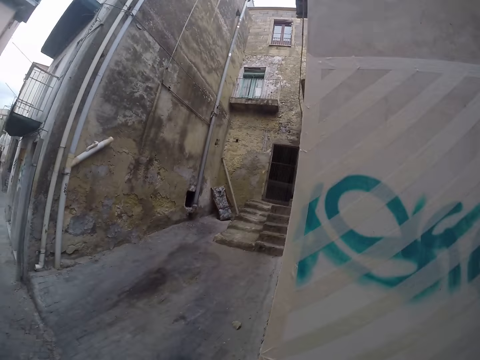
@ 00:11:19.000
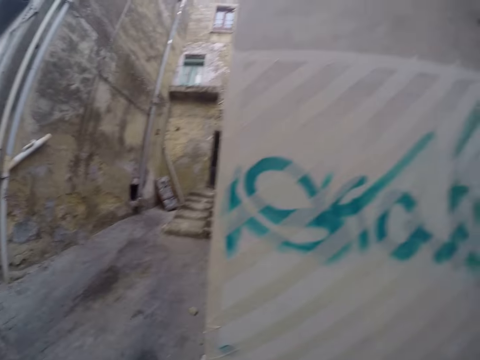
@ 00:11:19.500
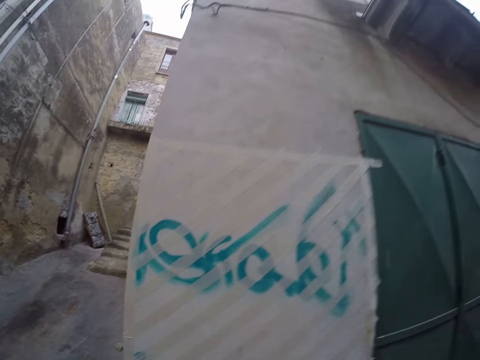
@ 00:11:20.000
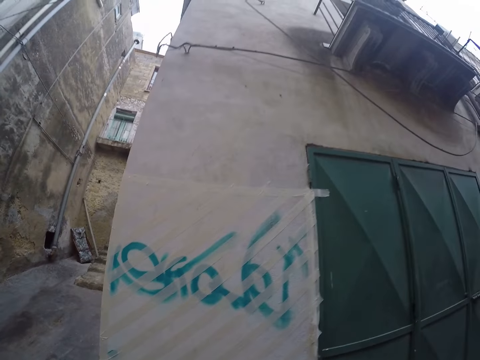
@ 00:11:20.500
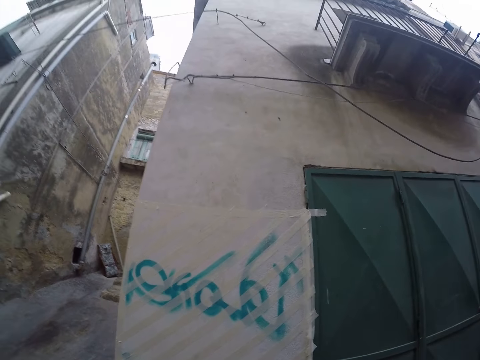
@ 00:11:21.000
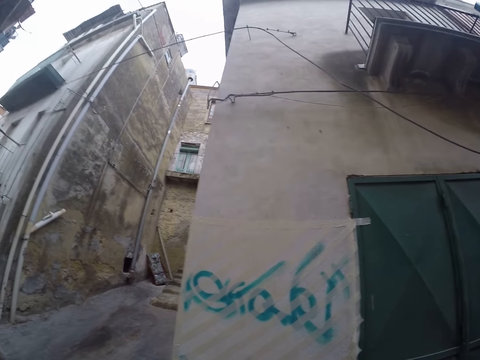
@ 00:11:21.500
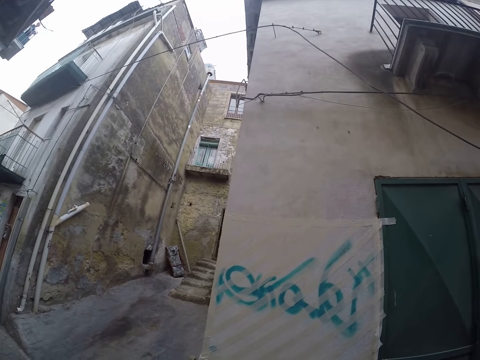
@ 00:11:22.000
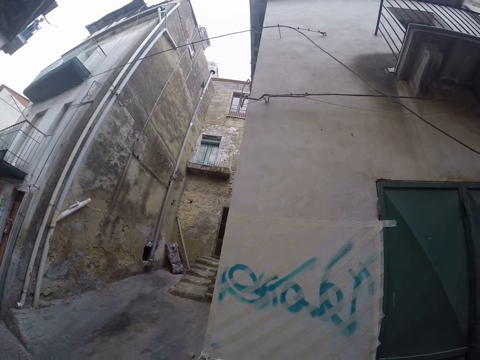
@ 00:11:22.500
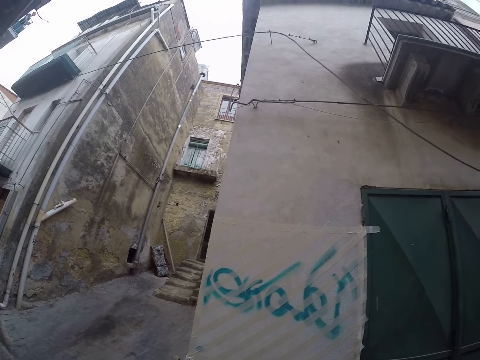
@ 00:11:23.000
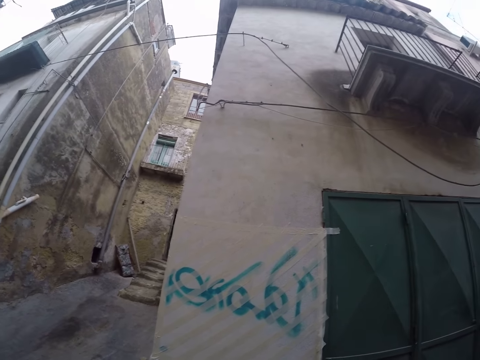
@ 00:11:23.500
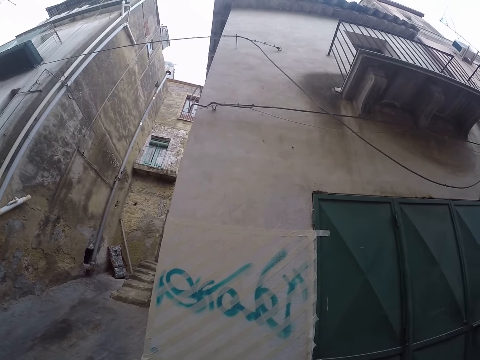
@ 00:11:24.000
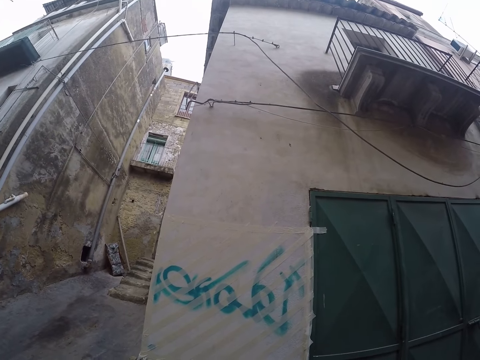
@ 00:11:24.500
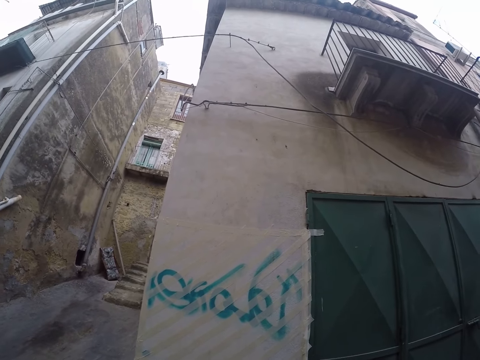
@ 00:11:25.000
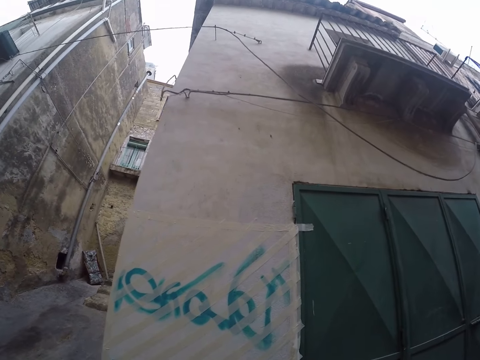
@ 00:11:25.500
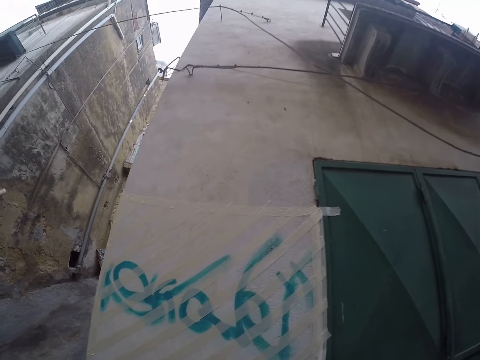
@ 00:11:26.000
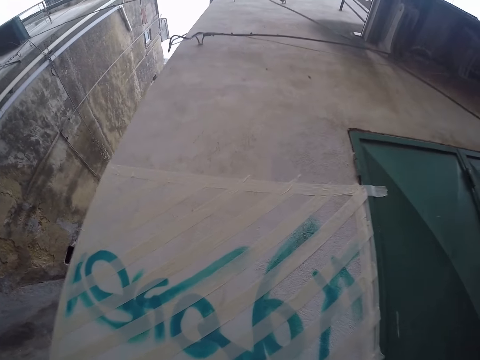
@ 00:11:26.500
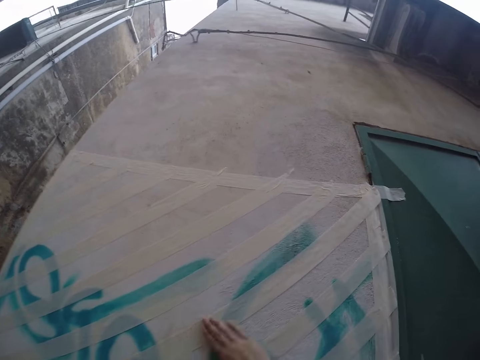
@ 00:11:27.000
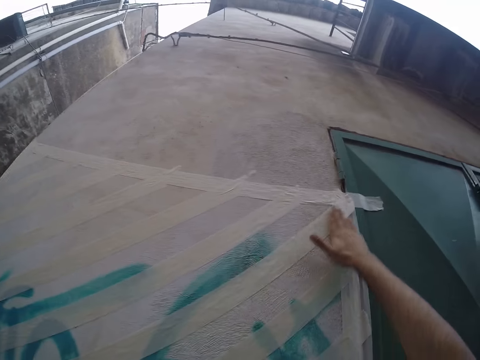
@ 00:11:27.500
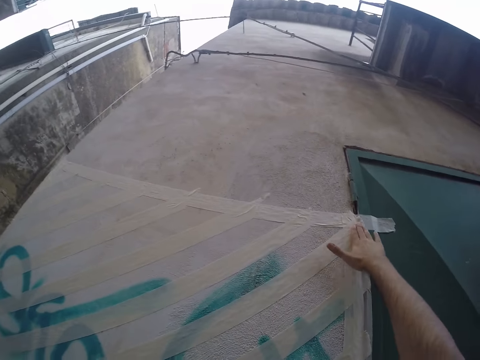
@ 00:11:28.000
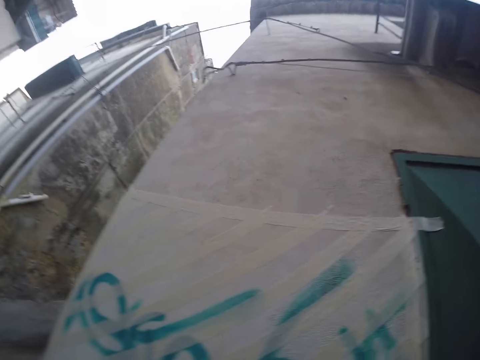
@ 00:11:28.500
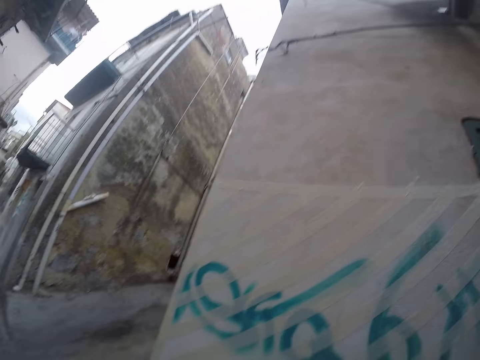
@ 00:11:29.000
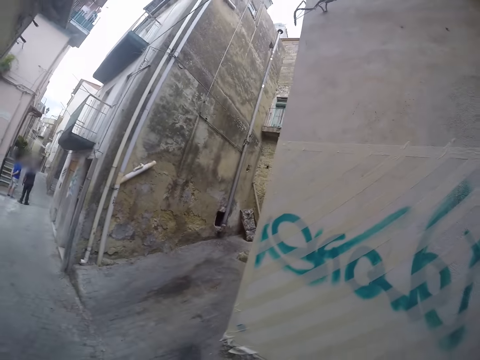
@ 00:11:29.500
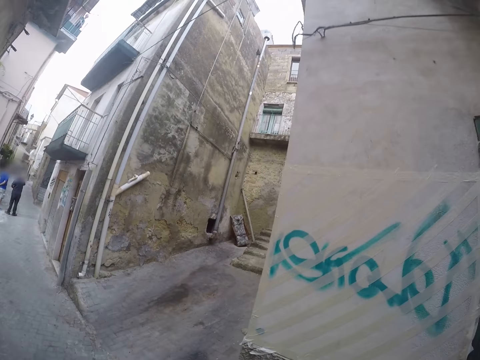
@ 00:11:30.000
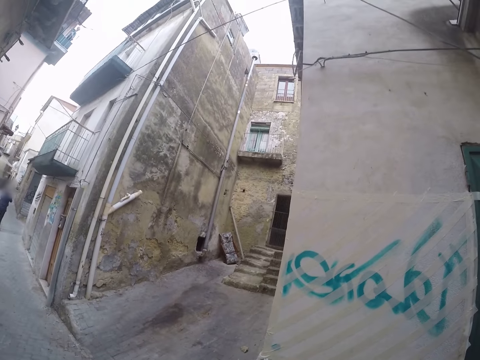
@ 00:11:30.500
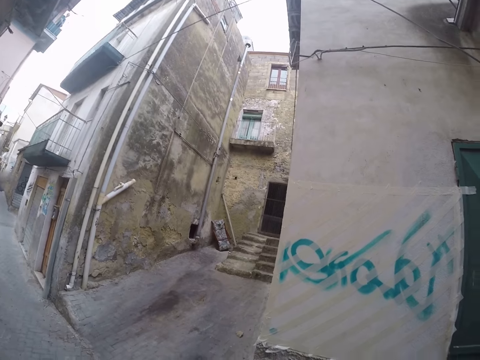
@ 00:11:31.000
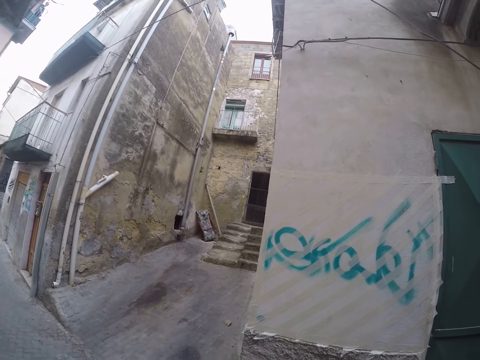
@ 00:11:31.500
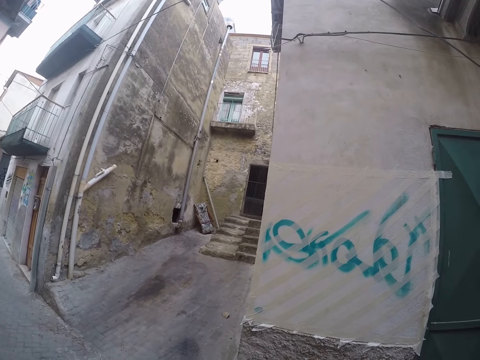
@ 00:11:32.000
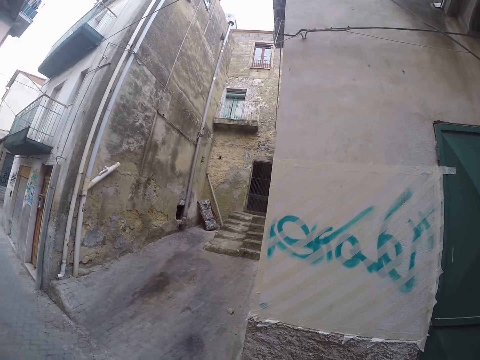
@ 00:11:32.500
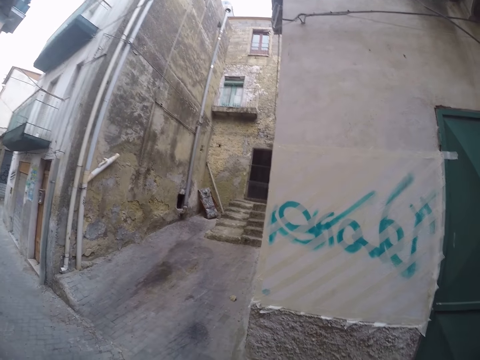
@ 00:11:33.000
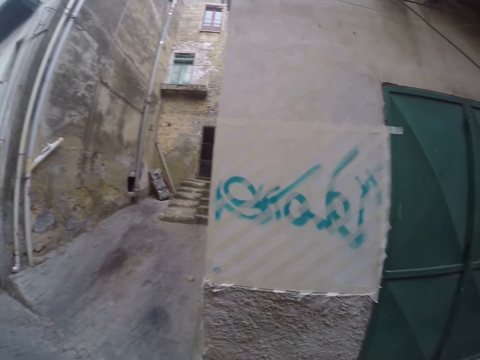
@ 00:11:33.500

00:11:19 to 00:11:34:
The camera wearer inspects the wall. They straighten a tape on the wall with both hands. They stick a cellotape on the wall. They inspect the wall.

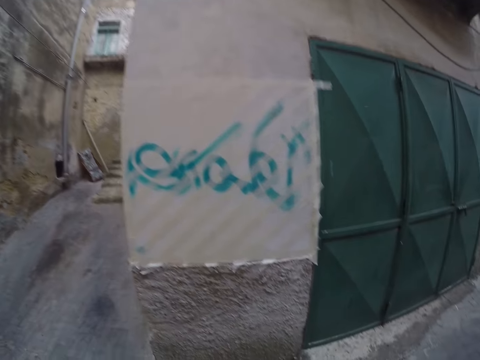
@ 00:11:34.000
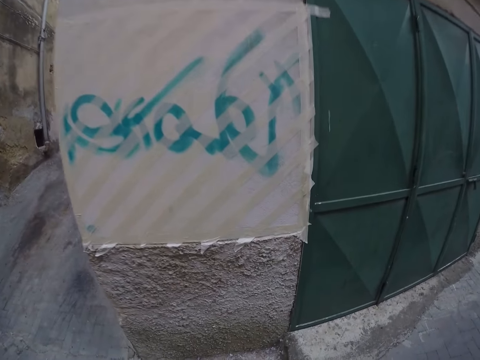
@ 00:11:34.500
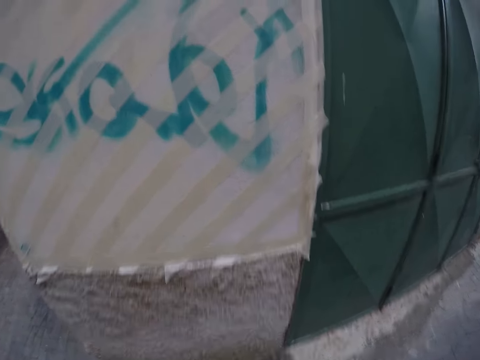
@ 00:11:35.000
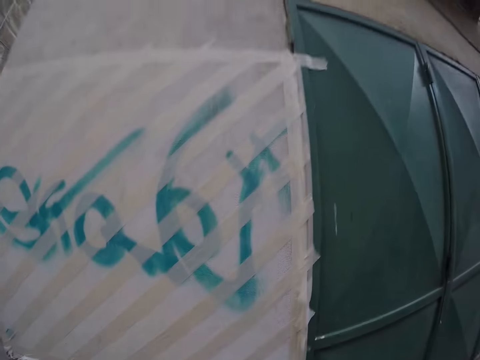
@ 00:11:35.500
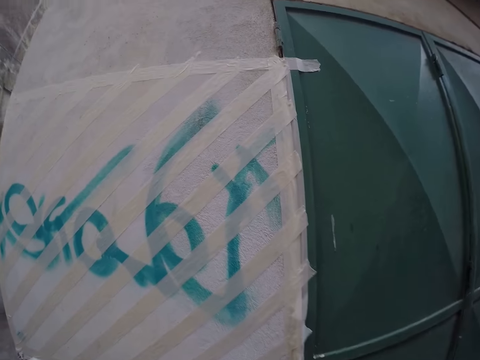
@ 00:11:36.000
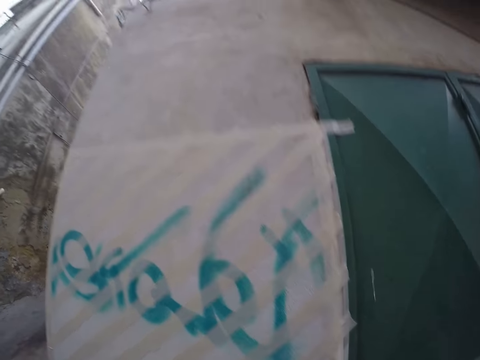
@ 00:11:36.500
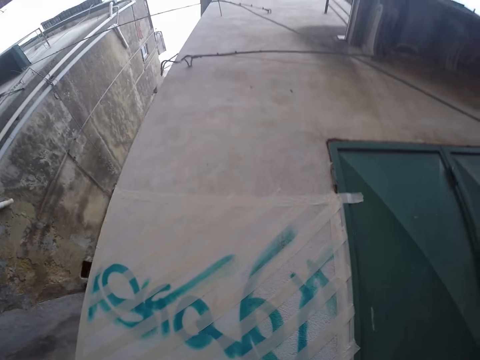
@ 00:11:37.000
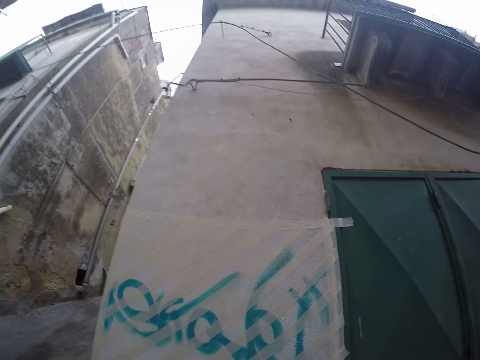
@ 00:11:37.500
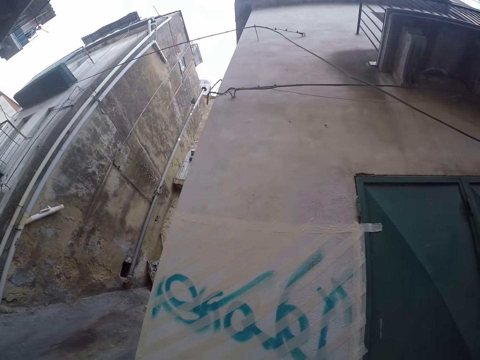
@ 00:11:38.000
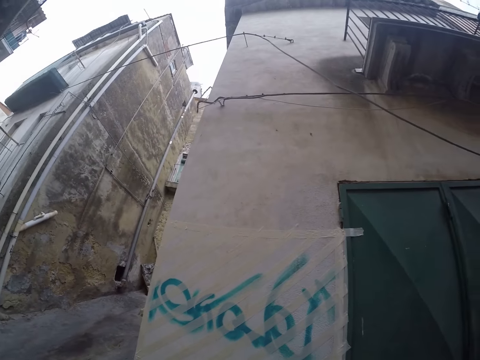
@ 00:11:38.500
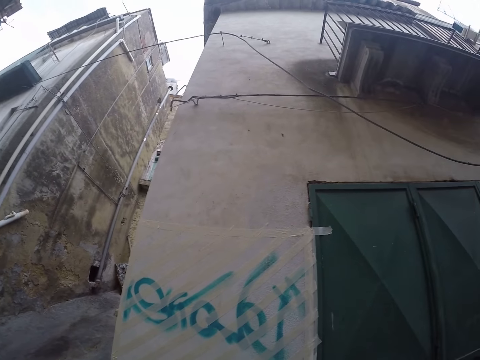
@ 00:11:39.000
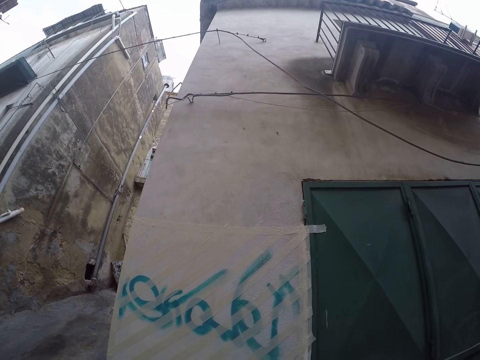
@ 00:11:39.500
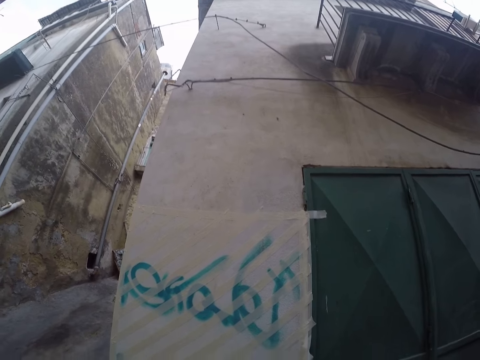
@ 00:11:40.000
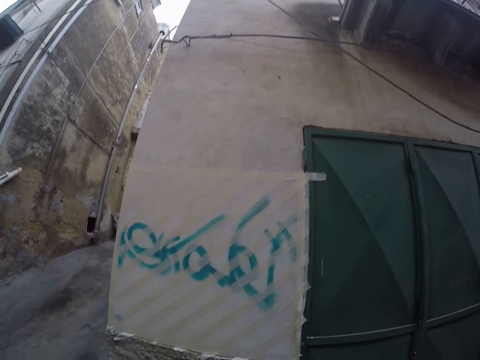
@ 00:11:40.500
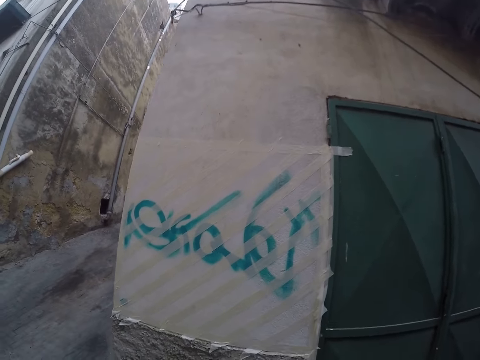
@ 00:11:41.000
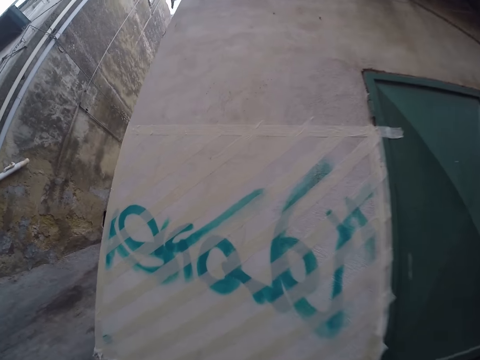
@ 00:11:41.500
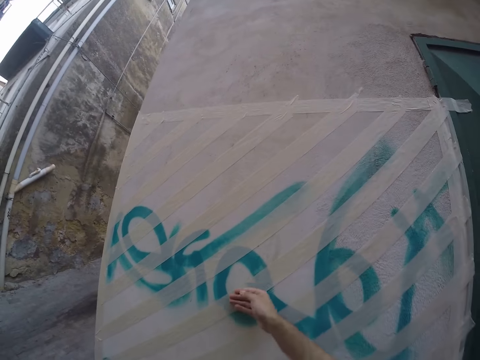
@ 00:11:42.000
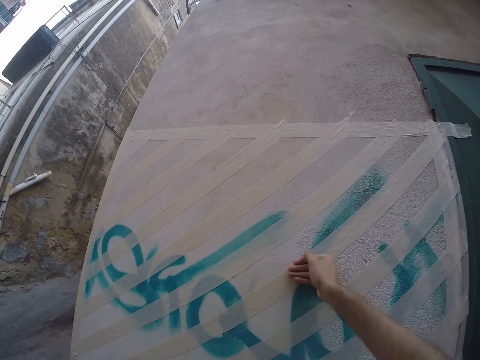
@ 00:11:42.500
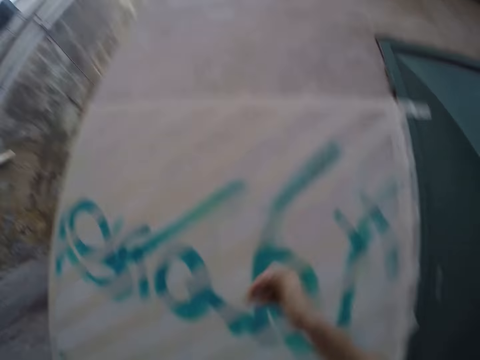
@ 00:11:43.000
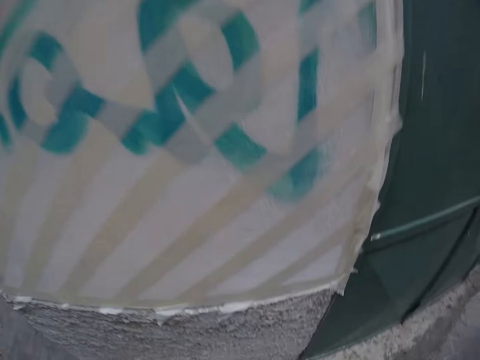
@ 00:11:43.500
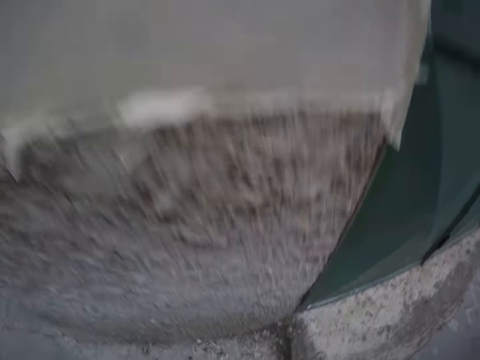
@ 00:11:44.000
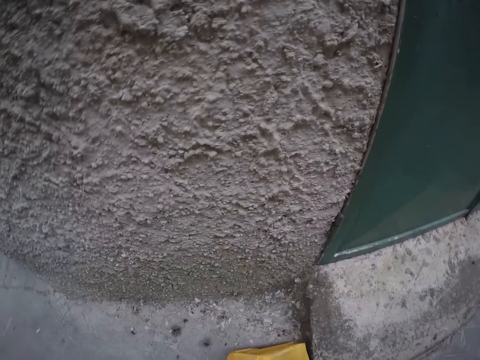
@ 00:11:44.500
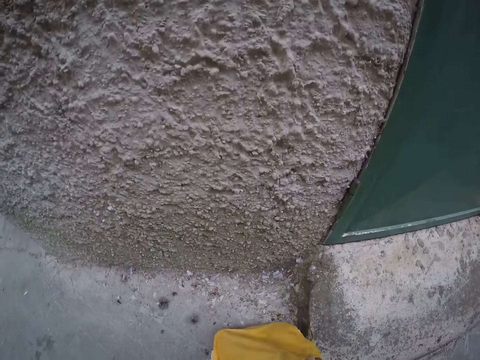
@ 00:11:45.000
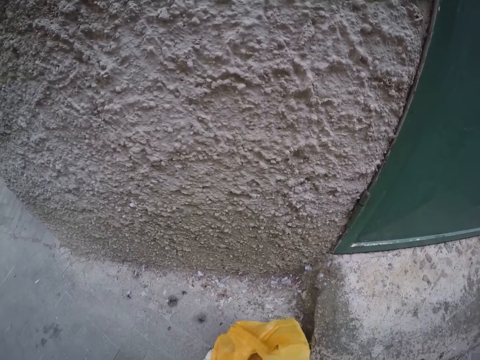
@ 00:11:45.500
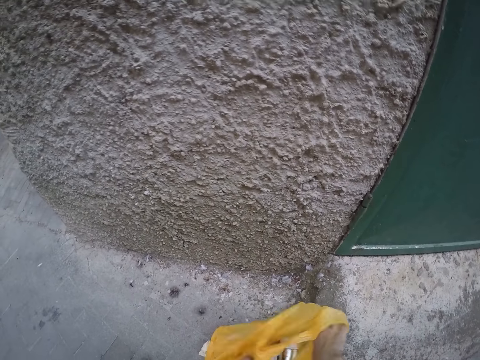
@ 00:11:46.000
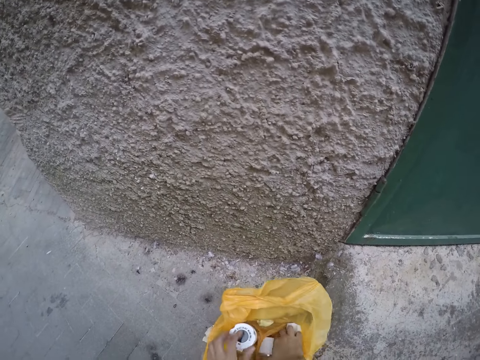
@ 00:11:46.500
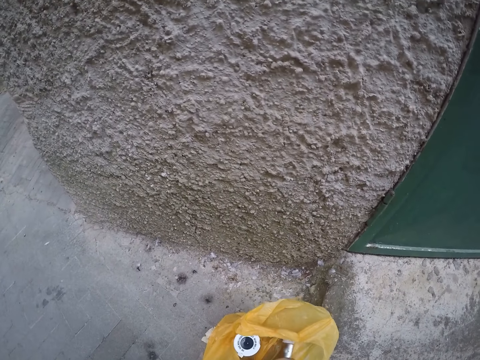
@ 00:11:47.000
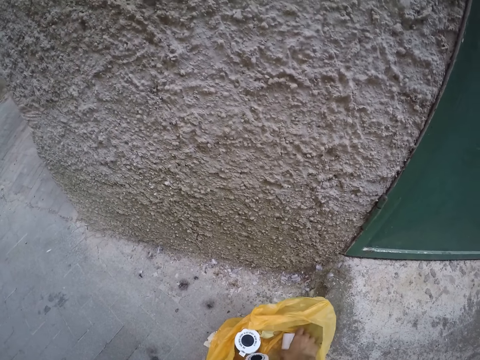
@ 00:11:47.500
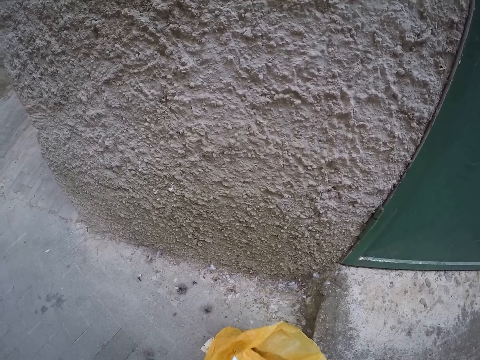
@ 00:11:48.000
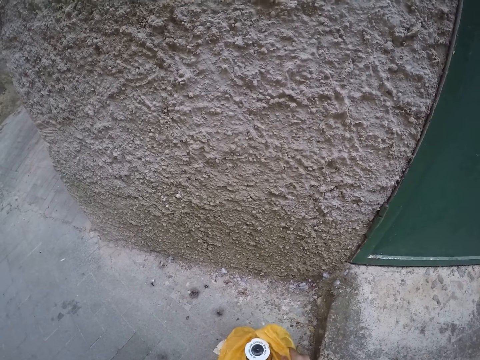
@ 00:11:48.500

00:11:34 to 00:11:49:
The camera wearer straightens a tape on the wall with both hands. He sticks a cellotape on the wall. He bends towards a plastic or polythene bag on the floor. He opens the polythene bag on the ground with his right hand. He checks through a set of tapes in the polythene bag with his right hand. He lifts a spray bottle from the plastic bag.
